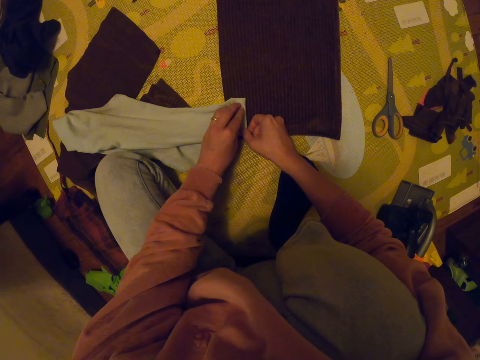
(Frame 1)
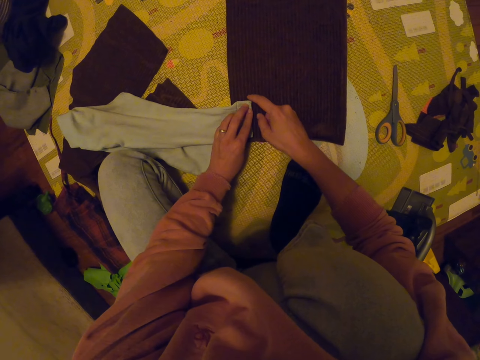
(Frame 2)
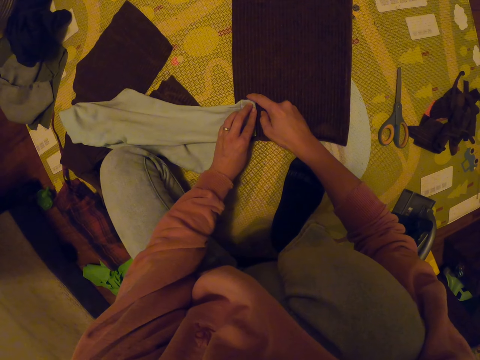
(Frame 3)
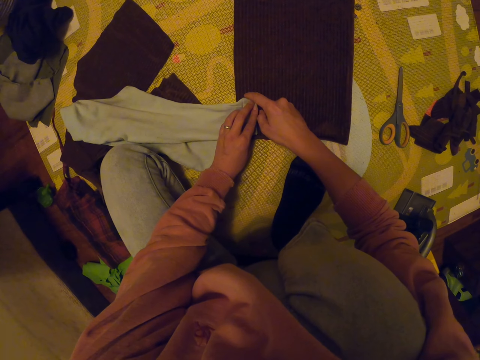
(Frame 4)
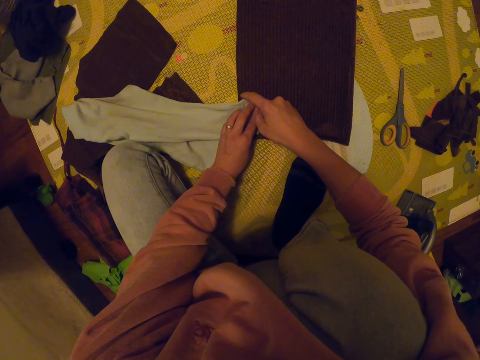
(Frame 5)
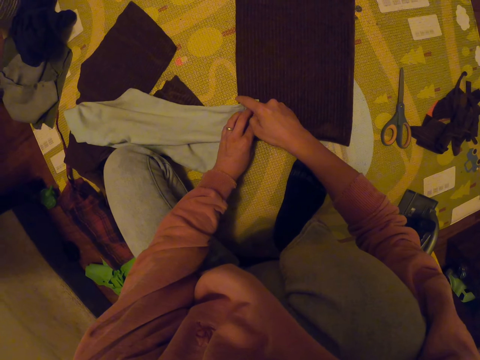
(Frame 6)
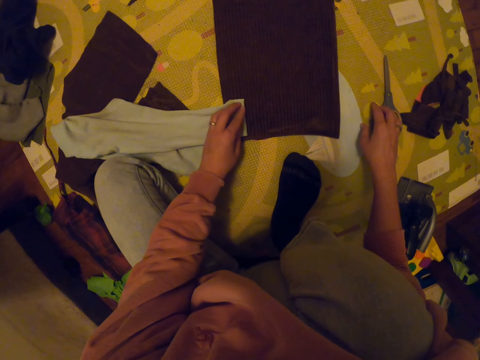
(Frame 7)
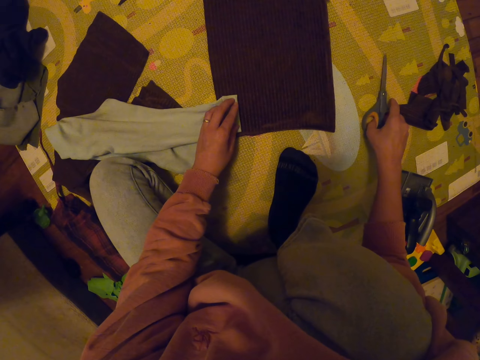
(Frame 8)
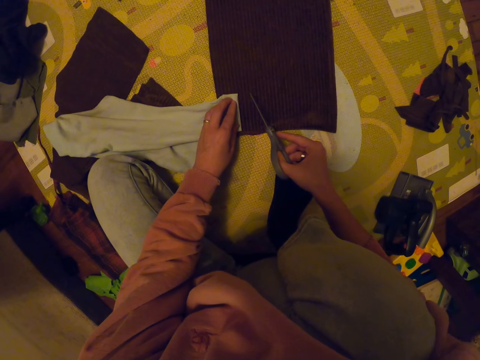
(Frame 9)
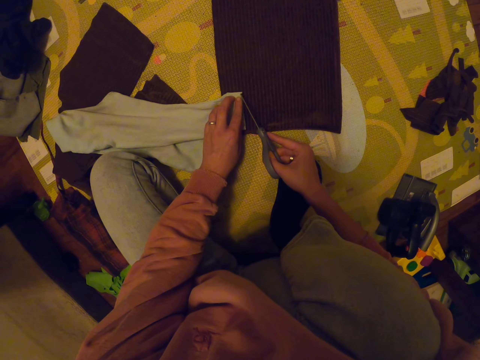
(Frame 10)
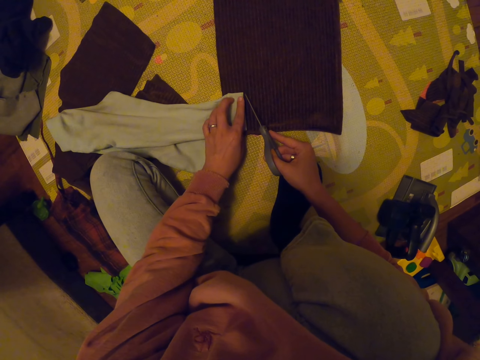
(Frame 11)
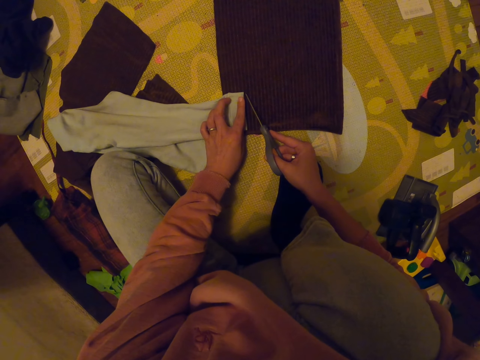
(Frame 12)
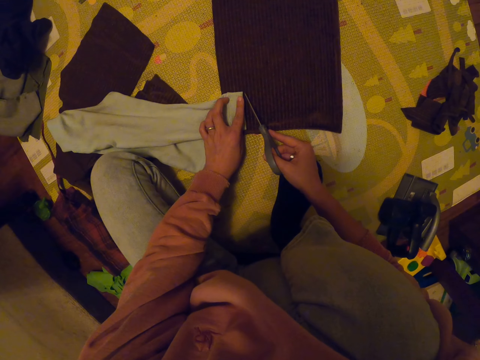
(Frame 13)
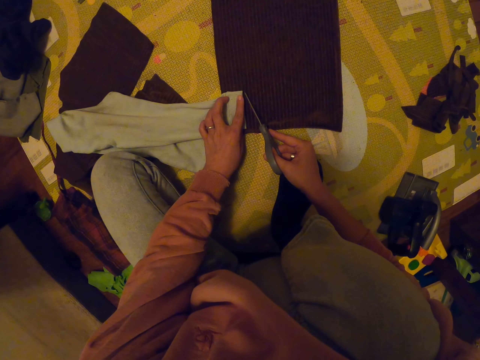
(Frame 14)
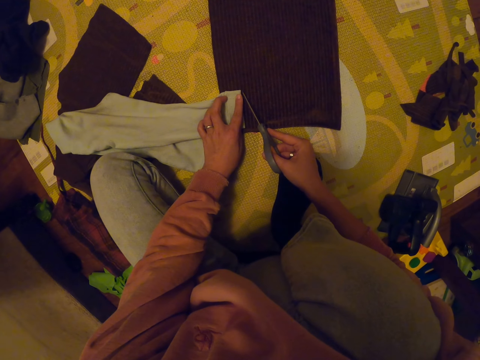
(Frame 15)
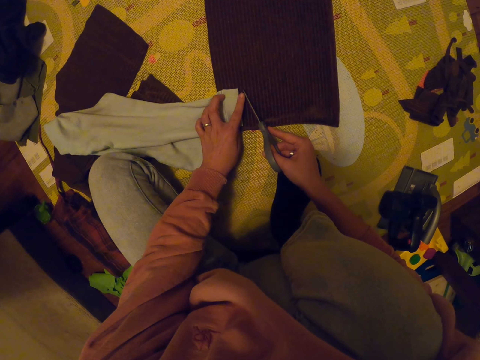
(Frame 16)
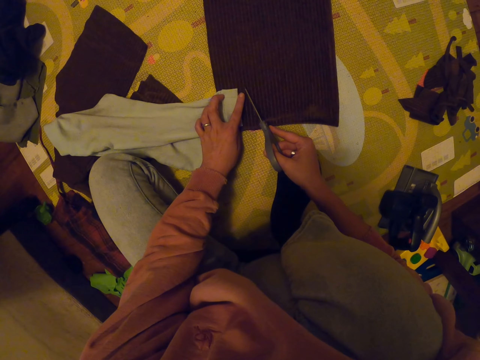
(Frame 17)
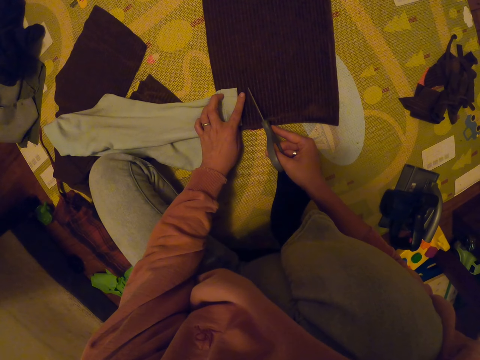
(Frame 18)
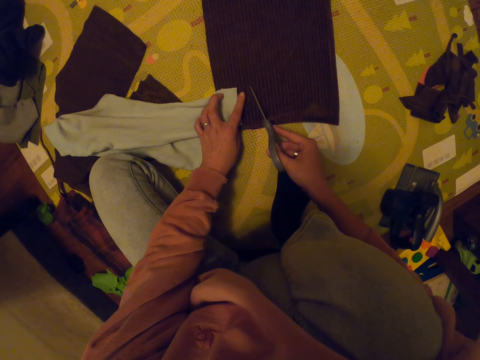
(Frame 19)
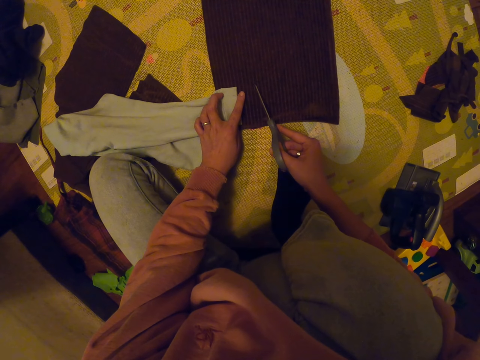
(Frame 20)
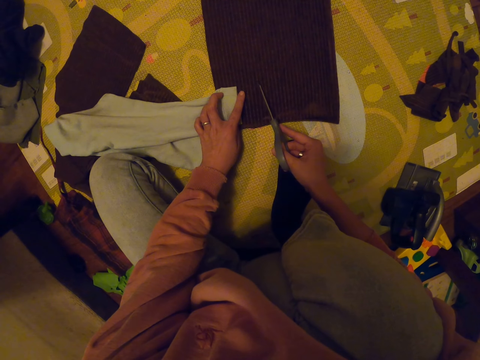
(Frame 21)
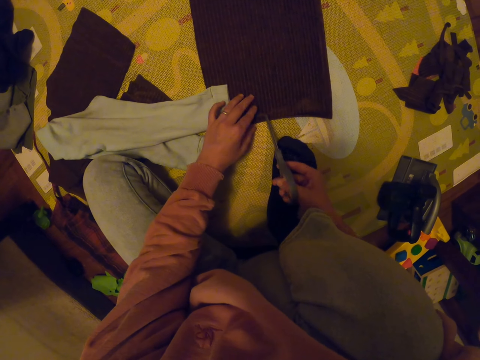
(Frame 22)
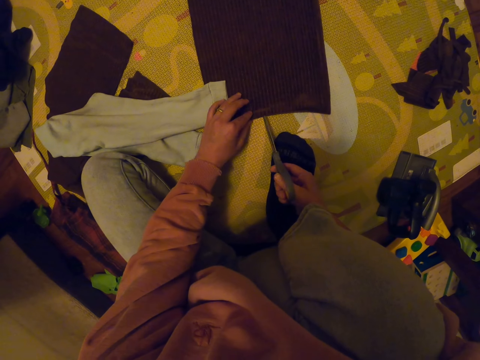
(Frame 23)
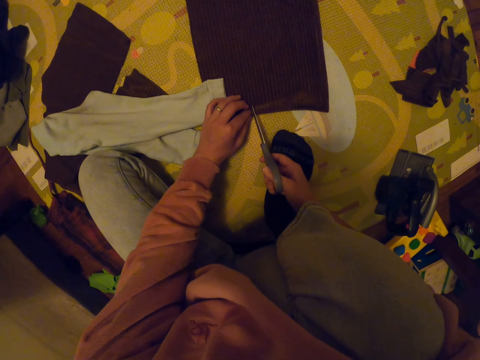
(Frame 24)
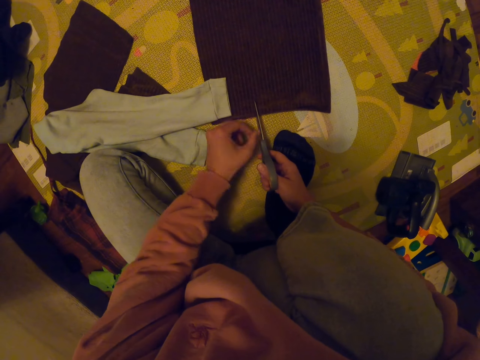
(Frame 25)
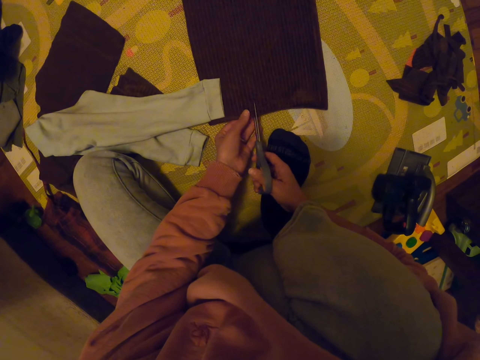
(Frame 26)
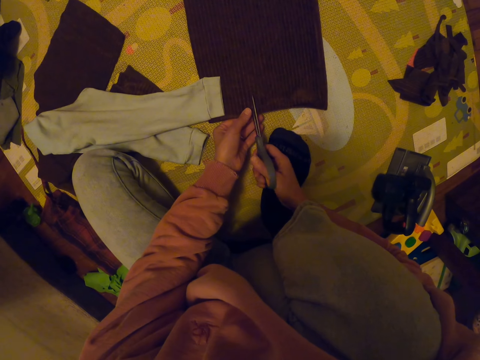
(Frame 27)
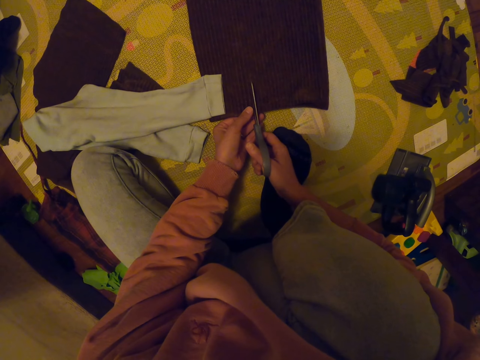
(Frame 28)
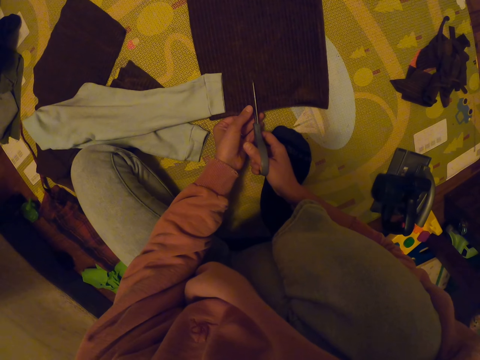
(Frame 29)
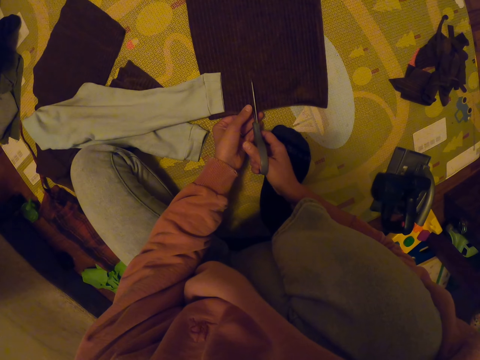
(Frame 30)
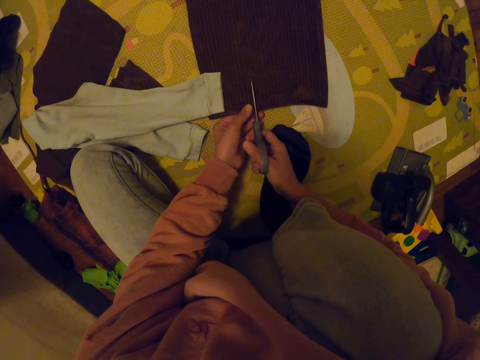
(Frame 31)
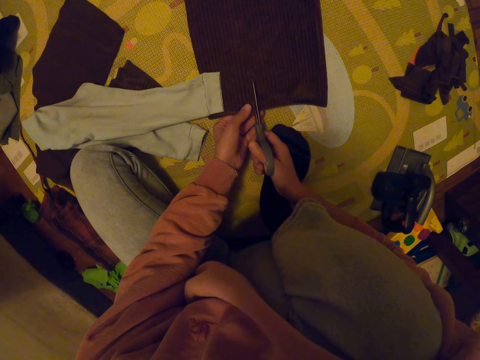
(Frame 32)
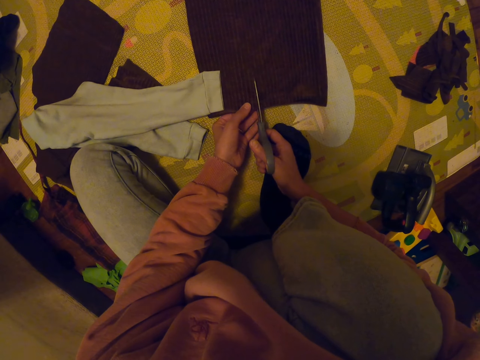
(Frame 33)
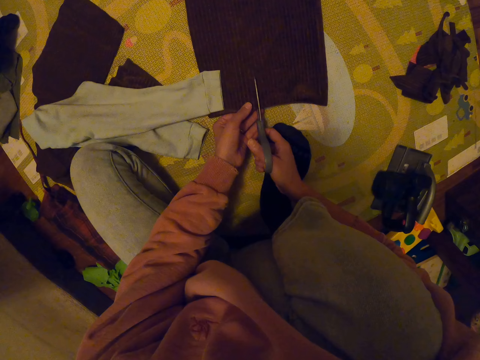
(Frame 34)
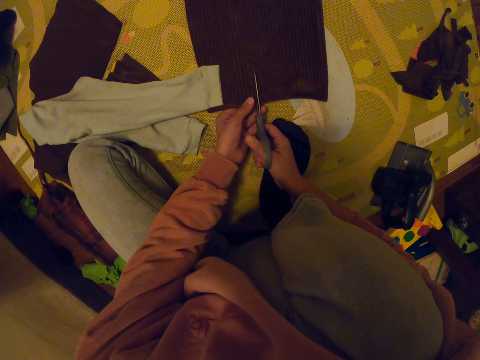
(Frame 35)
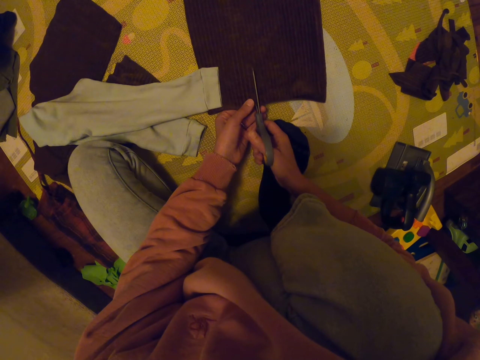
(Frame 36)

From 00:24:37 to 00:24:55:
The camera wearer picks up the scissors. They measure the trouser. They cut the cloth with the scissors.

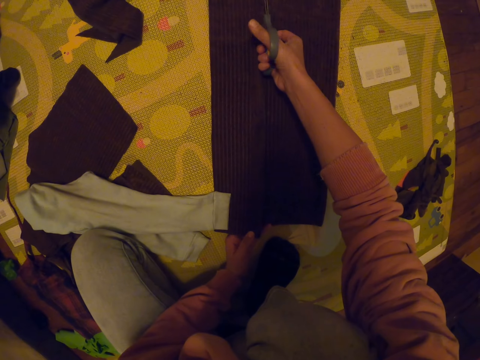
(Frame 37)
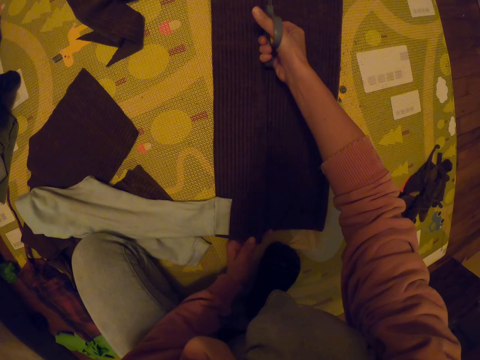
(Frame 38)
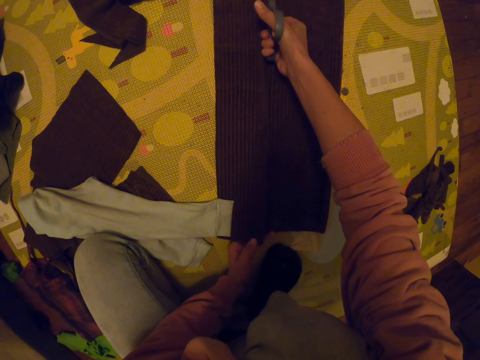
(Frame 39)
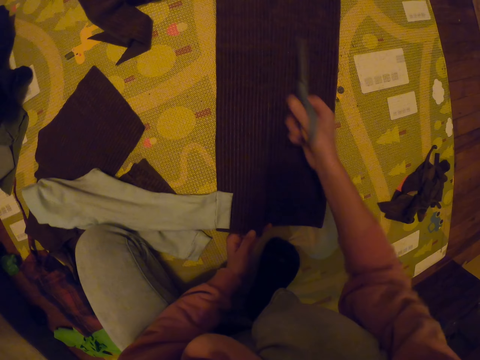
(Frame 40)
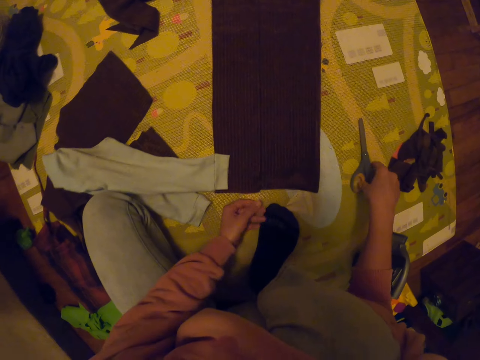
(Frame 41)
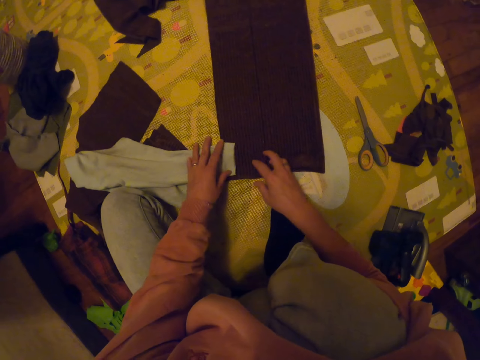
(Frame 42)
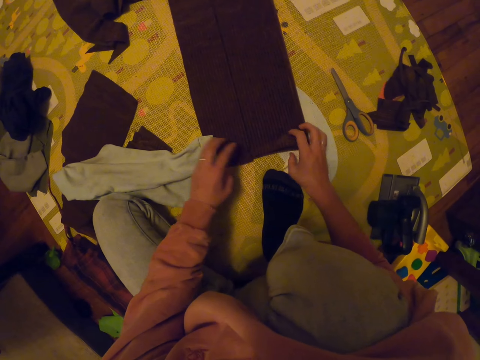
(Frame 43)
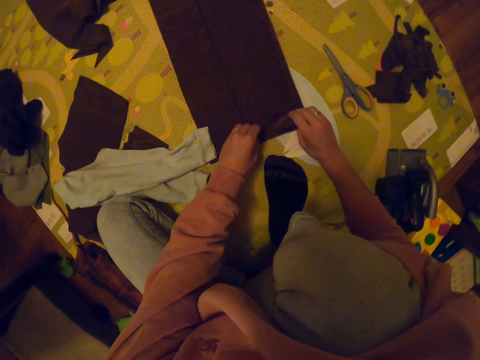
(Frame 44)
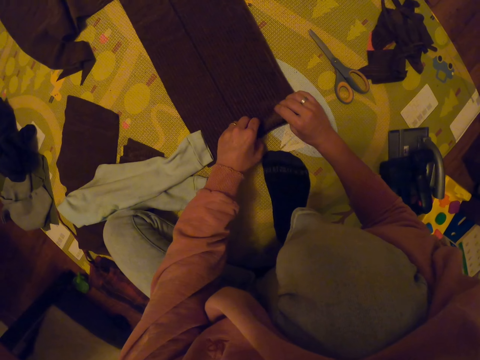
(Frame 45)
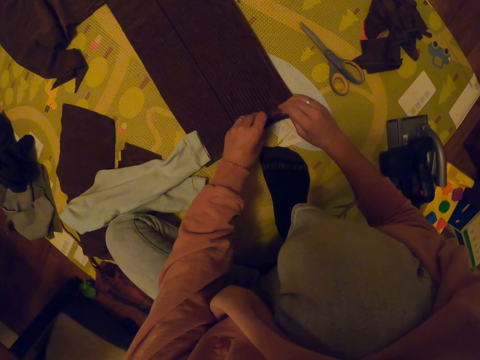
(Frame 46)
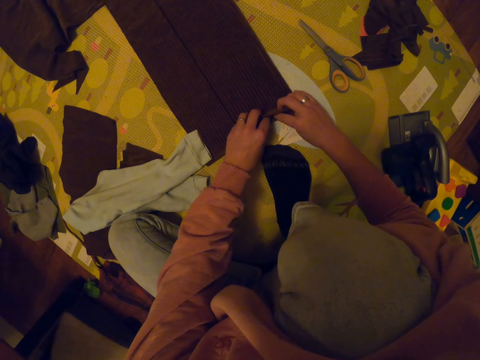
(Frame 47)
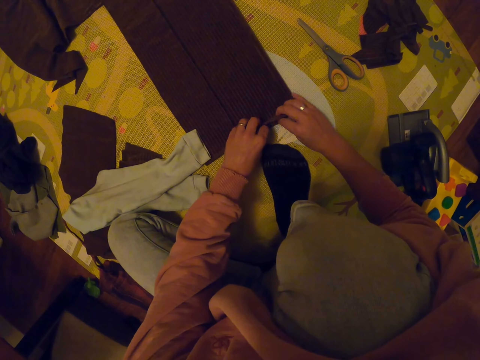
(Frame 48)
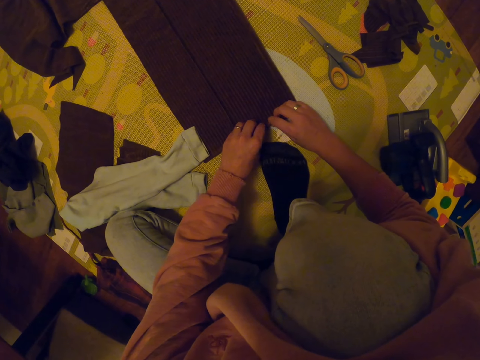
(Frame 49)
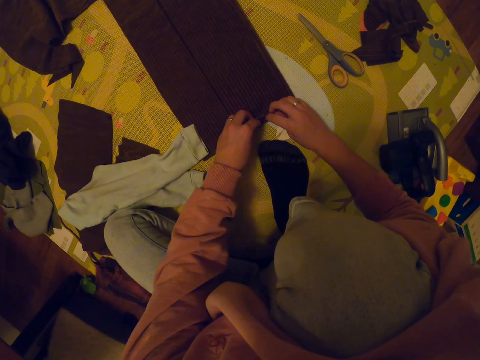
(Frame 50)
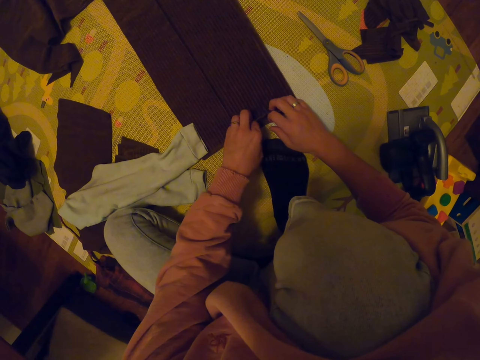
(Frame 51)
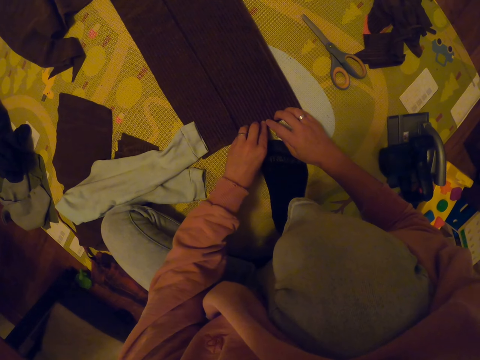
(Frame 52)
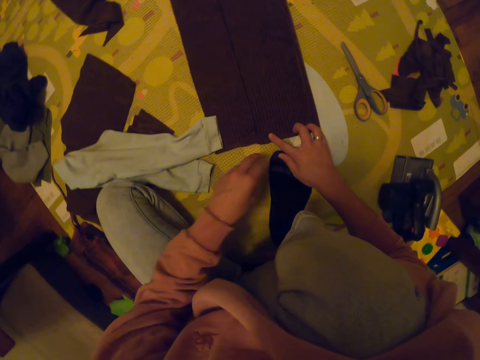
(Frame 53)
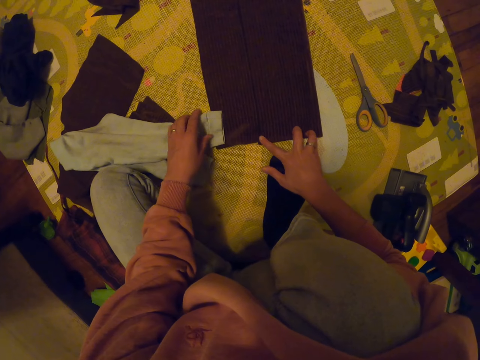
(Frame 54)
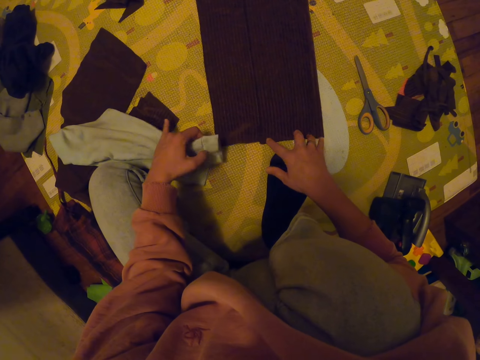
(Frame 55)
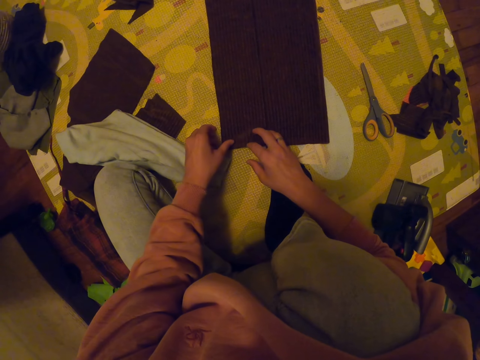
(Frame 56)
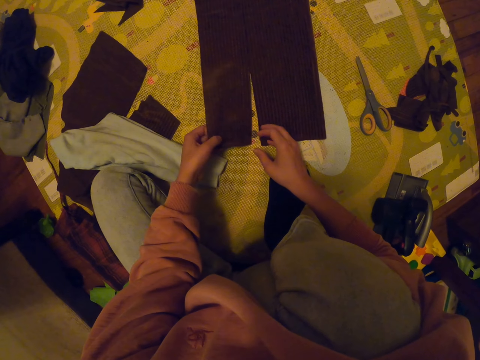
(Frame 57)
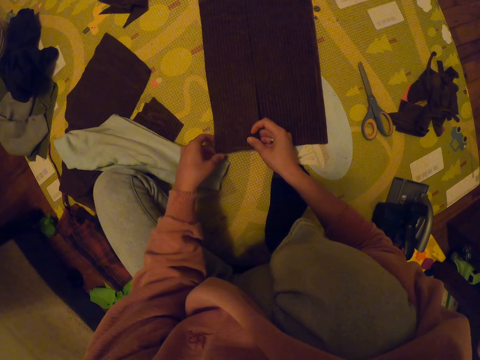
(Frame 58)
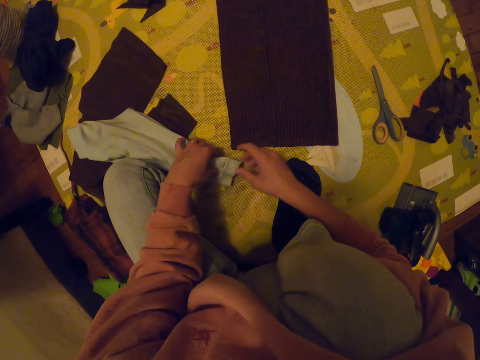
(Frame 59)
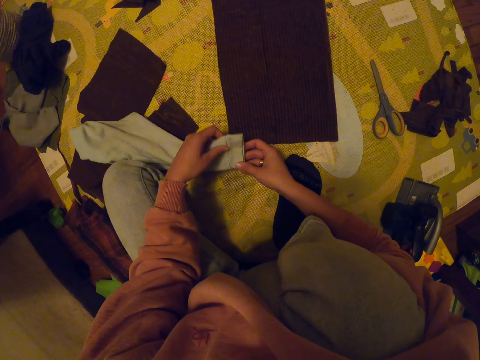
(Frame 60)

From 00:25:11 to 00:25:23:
The camera wearer places the scissors down. They adjust the cloth. They adjust the shorts. They adjust the cloth and adjust the shorts.
